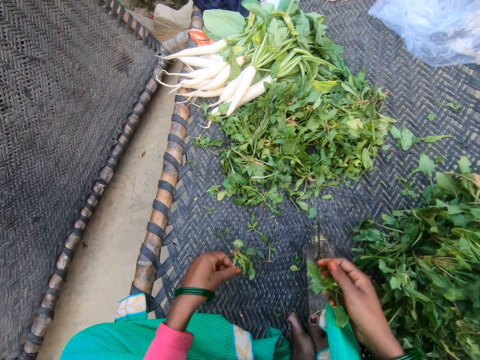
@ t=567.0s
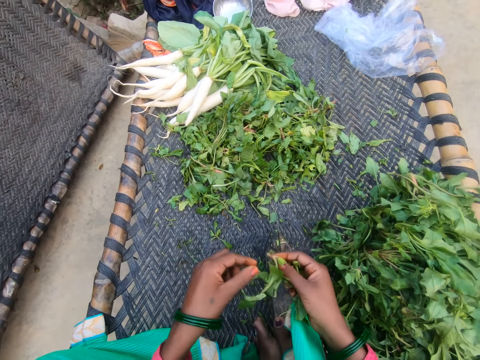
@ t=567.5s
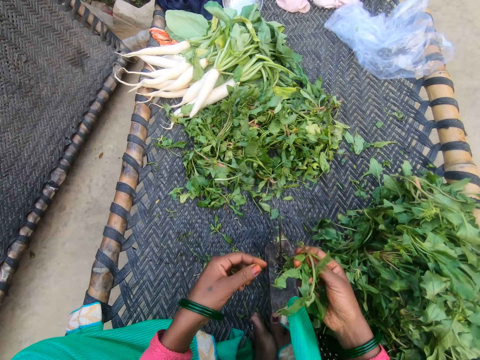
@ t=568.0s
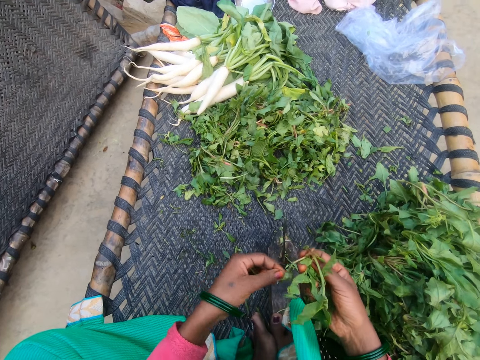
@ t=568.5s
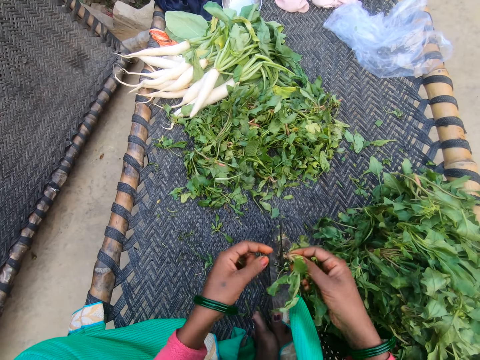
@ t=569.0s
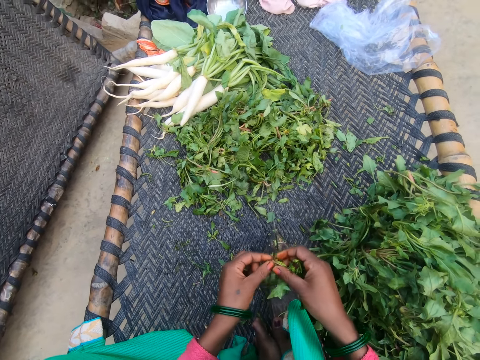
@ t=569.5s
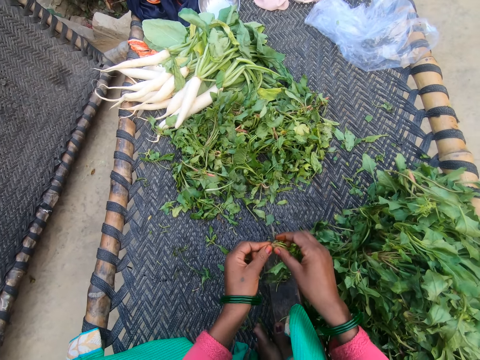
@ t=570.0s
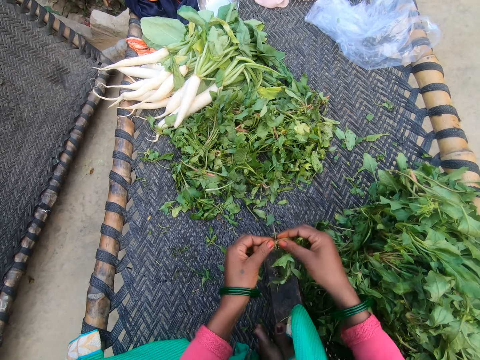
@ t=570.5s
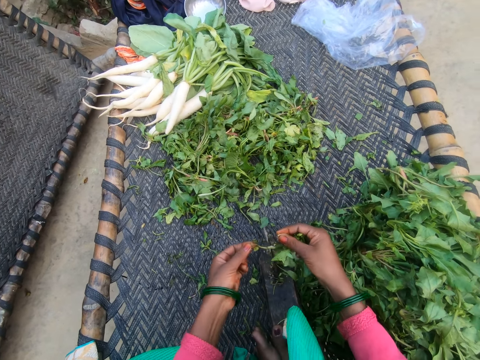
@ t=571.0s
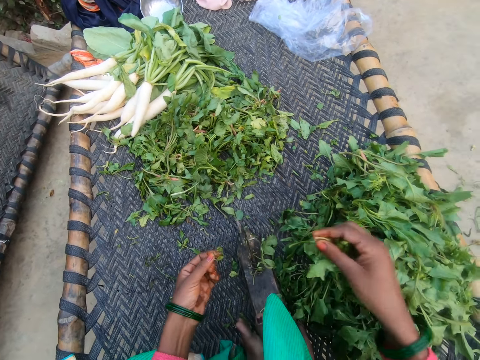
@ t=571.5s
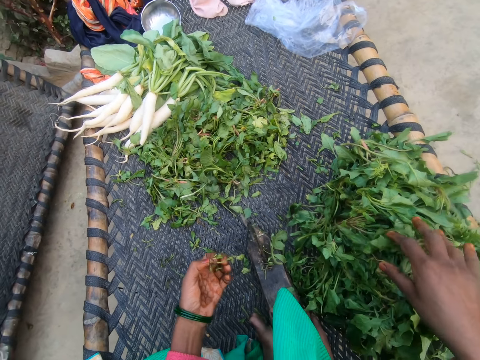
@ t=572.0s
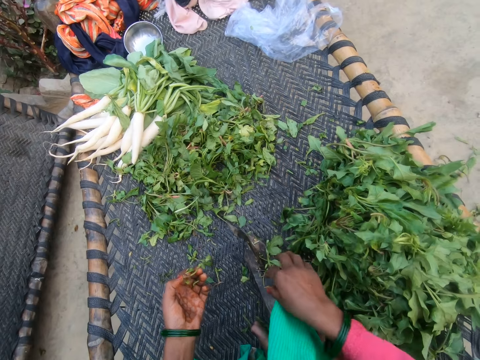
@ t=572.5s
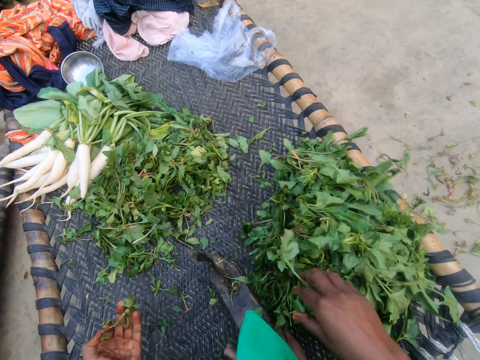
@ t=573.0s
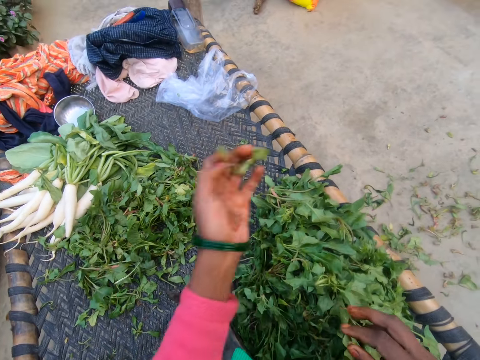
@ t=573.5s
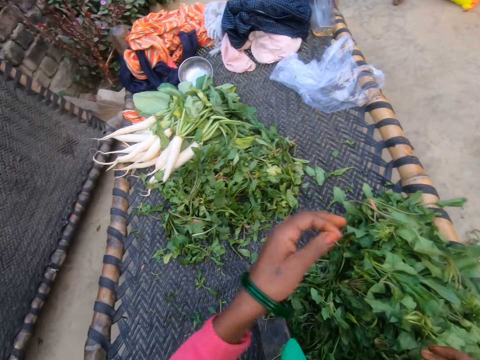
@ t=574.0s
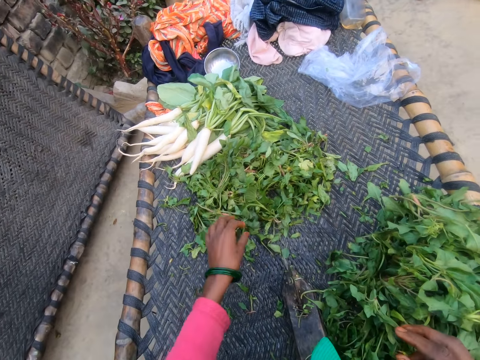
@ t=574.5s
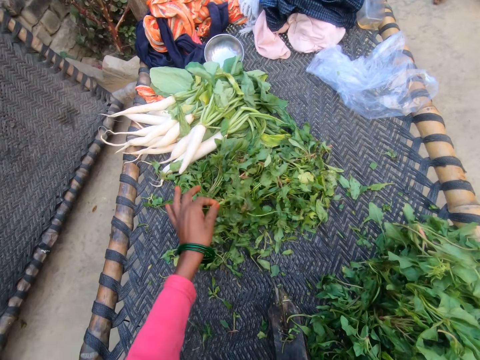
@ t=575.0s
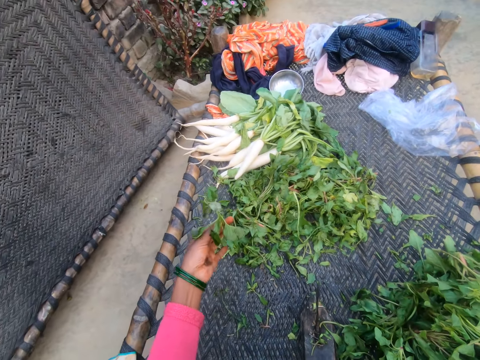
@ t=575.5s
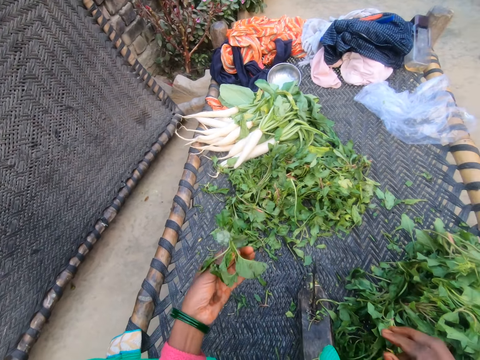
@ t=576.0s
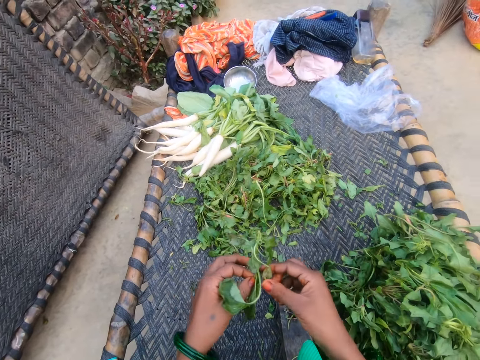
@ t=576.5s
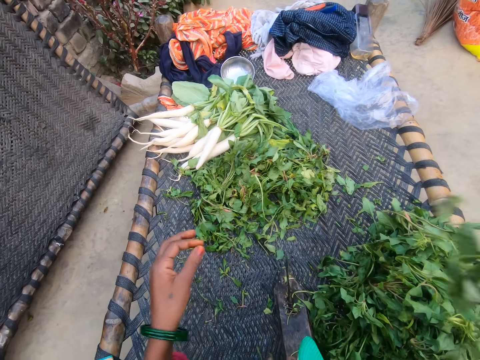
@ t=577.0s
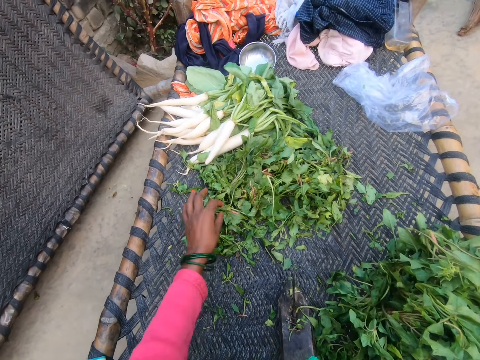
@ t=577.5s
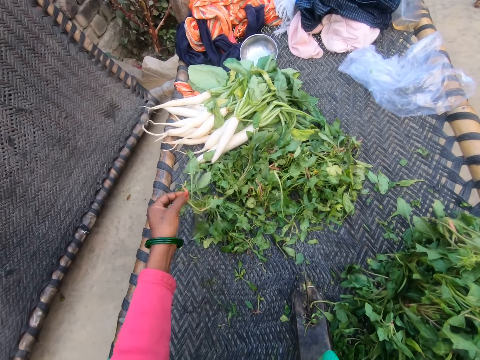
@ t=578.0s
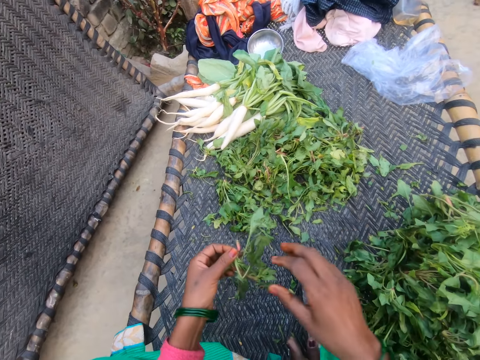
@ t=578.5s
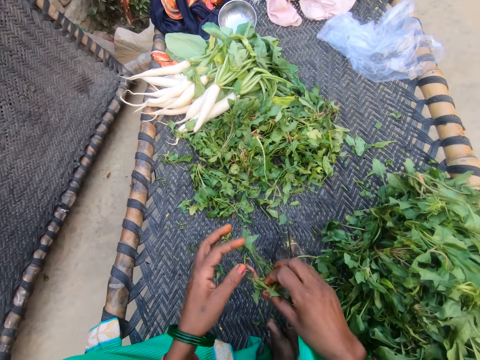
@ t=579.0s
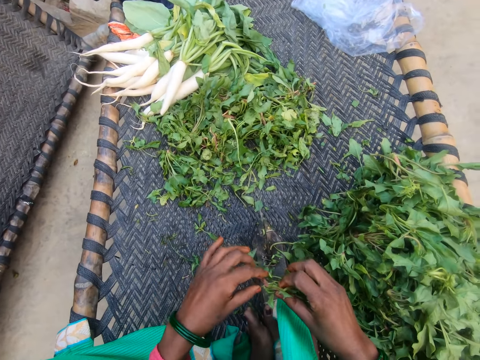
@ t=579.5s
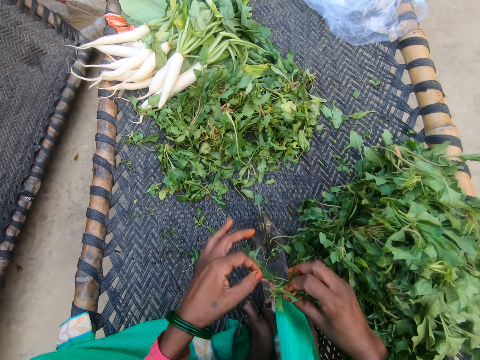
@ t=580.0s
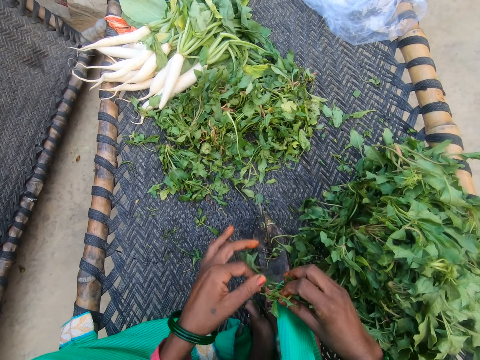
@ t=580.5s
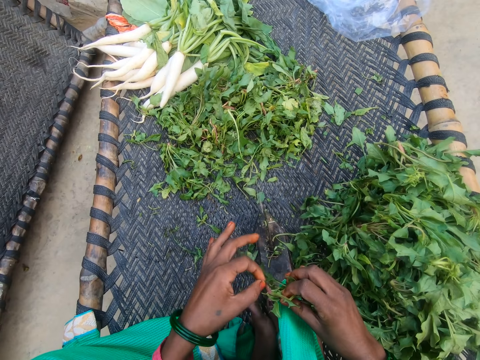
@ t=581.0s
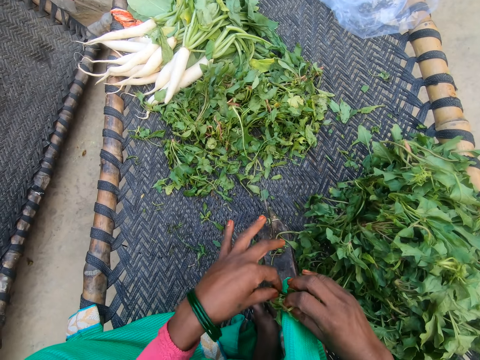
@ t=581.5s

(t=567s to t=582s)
The camera wearer picks a vegetable from the chair. She cuts the vegetable with the slicer. She drops the vegetable on the chair with other vegetables. She moves a vegetable on the bunch of vegetables on the chair. She throws dirt on the floor. She picks a vegetable from the bunch of vegetables. She passes the vegetable to her right hand. She places something on the other object. She picks a vegetable from the bunch of vegetables.

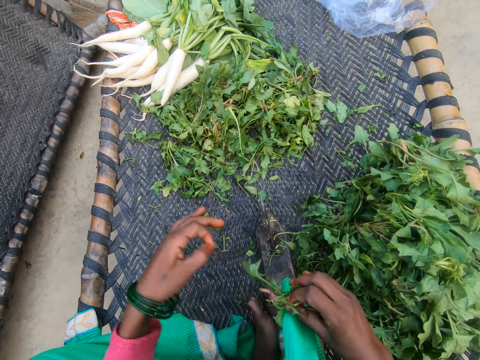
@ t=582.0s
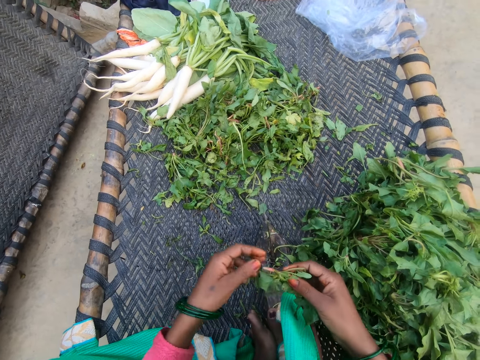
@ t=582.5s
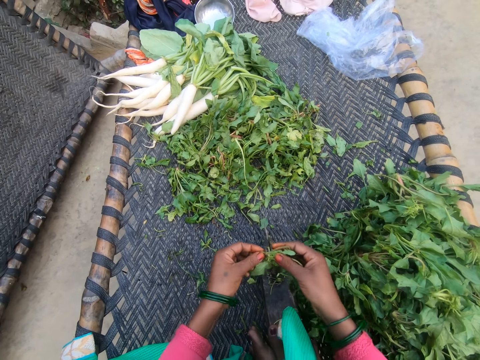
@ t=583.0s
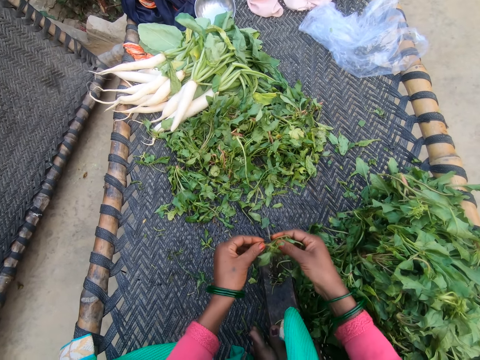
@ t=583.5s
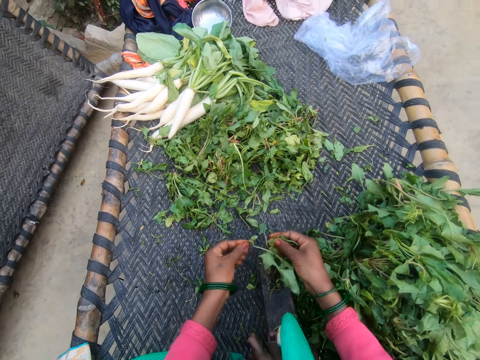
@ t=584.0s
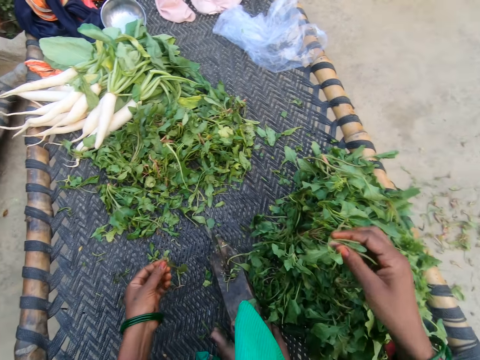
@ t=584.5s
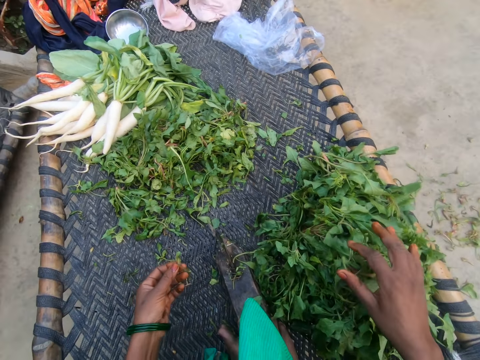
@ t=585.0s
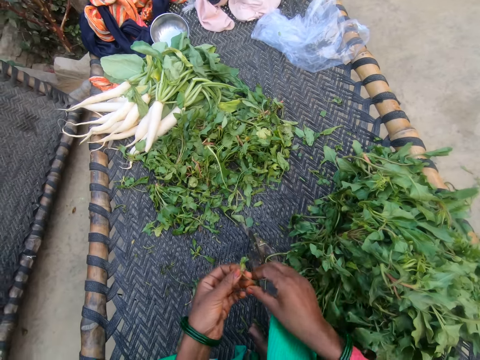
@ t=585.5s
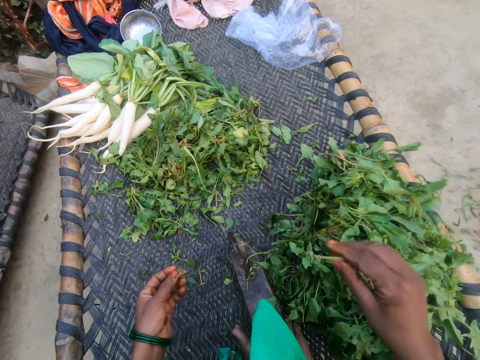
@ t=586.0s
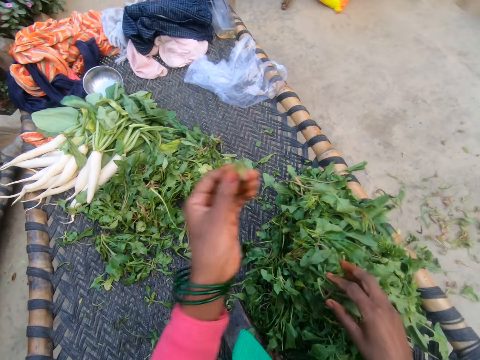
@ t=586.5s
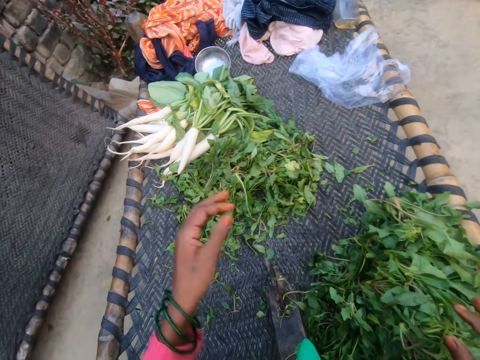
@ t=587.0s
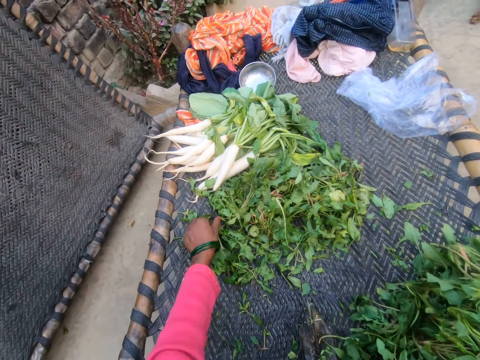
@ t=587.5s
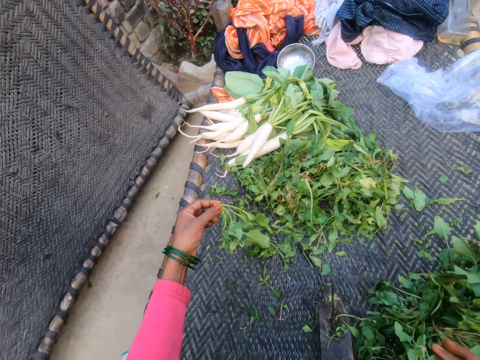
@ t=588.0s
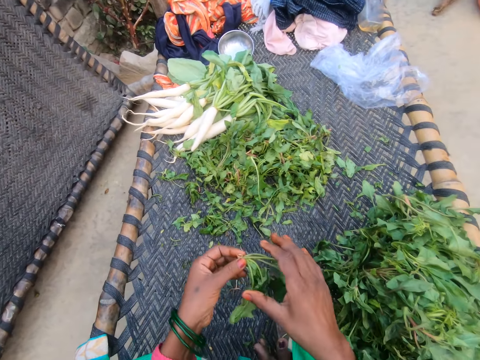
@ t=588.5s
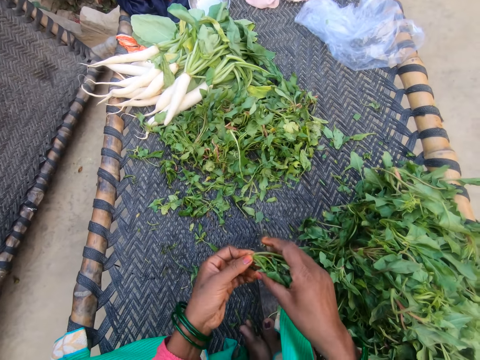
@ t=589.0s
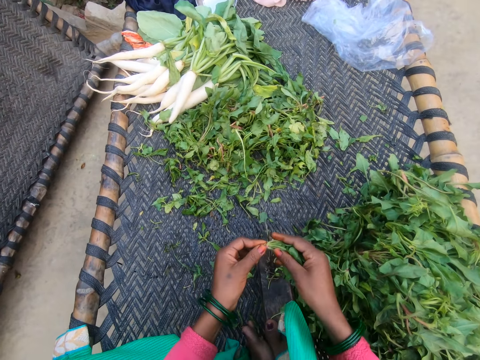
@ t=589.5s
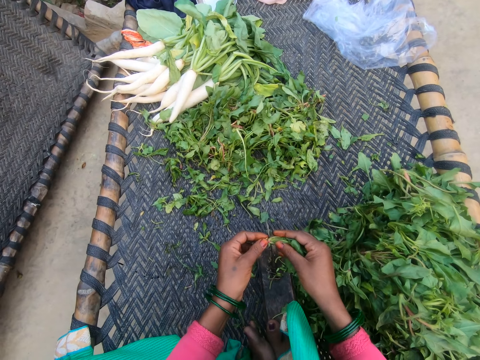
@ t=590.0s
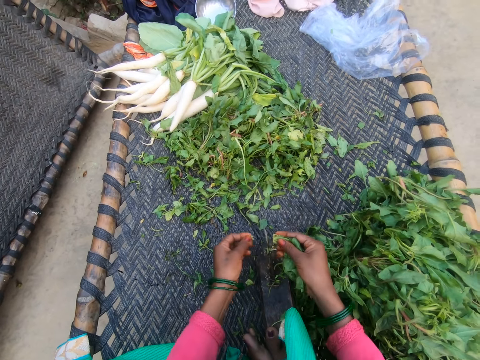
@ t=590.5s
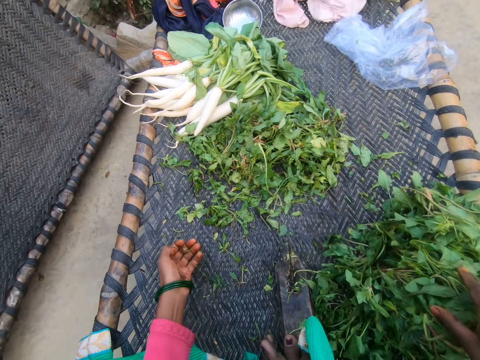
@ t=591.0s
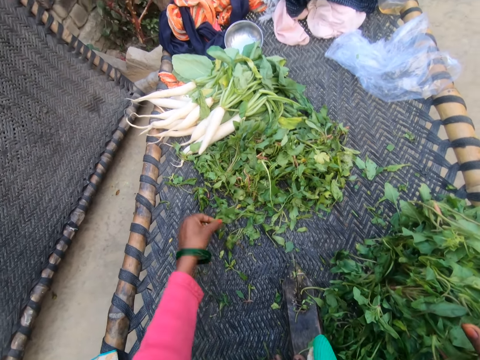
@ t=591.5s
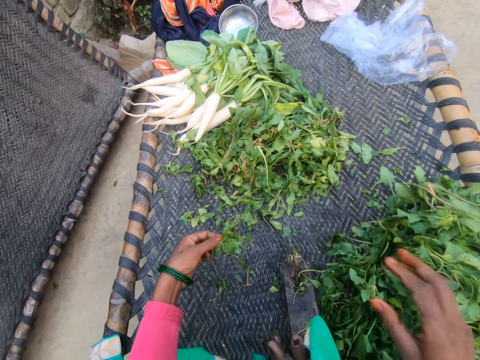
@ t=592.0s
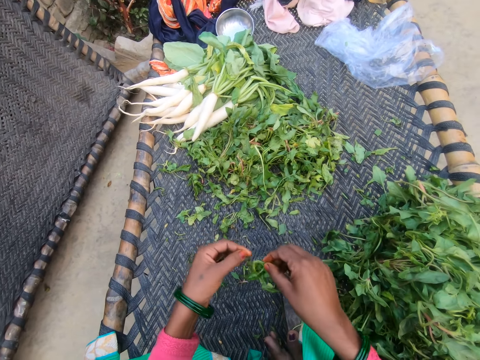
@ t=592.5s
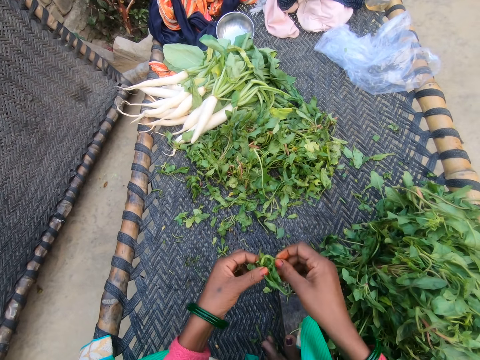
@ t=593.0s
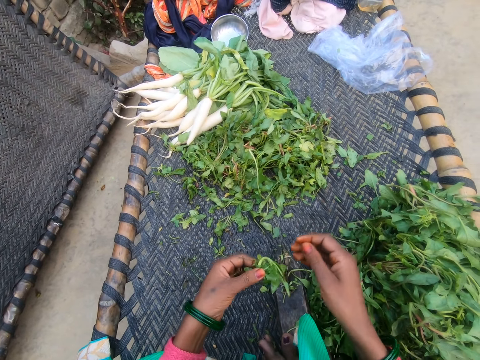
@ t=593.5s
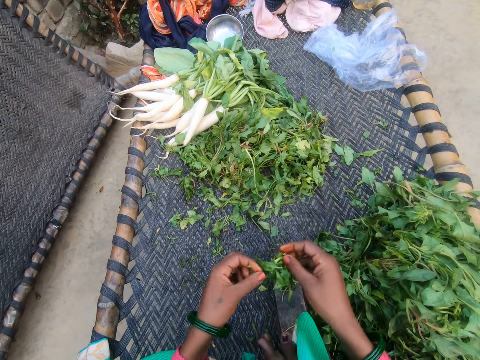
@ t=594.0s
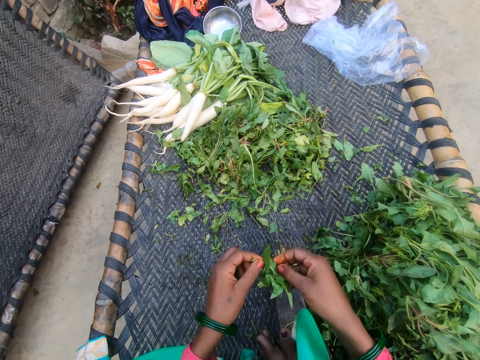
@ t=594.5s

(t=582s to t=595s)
The camera wearer cuts the vegetable with the slicer. She drops the vegetable on the chair with other vegetables. She cuts the vegetable with her hand. She drops the vegetable on the chair with other vegetables. She throws dirt on the floor. She picks a vegetable from the bunch of vegetables. She cuts the vegetable with the slicer. She drops the vegetable on the chair with other vegetables. She picks a vegetable from the bunch of vegetables.
